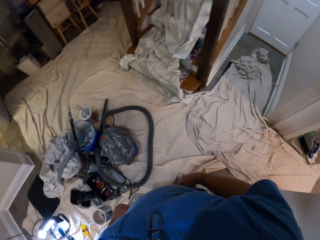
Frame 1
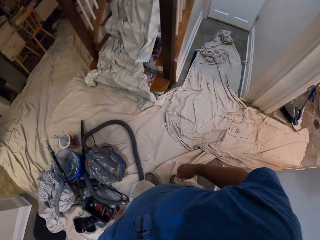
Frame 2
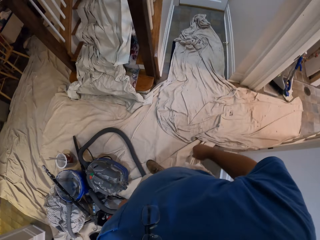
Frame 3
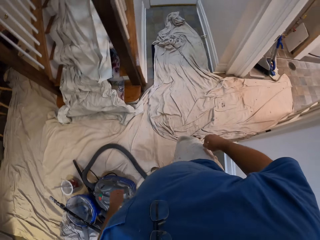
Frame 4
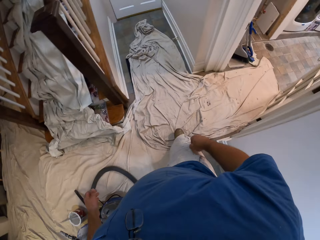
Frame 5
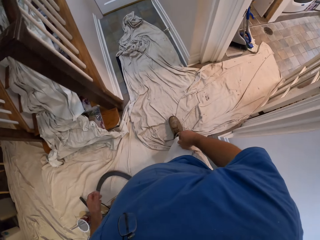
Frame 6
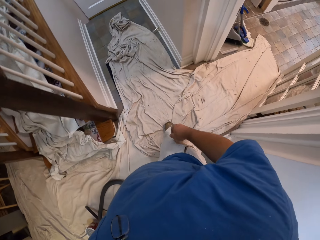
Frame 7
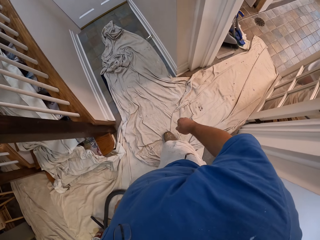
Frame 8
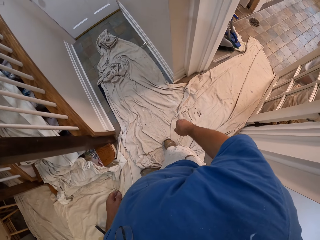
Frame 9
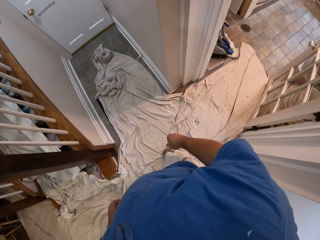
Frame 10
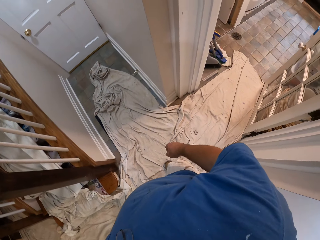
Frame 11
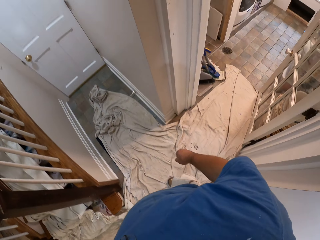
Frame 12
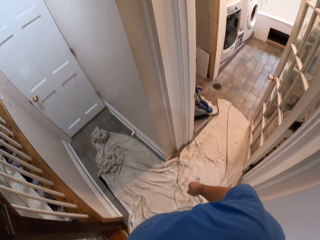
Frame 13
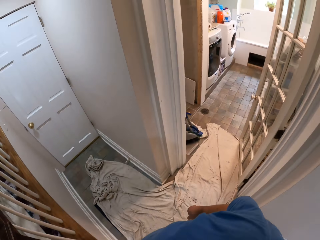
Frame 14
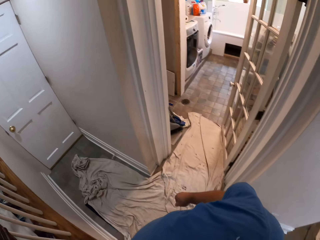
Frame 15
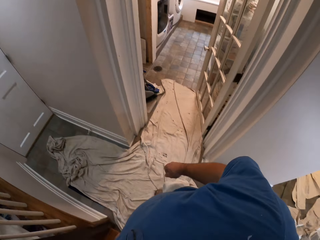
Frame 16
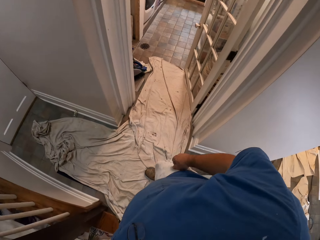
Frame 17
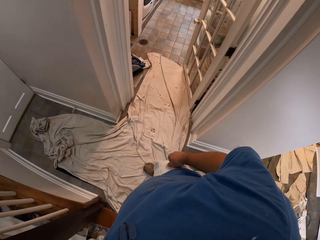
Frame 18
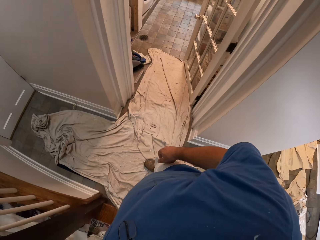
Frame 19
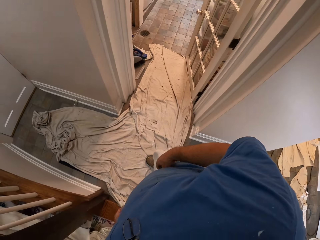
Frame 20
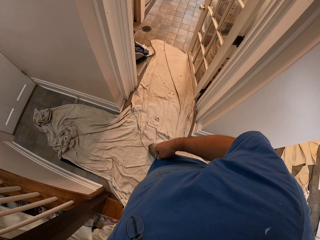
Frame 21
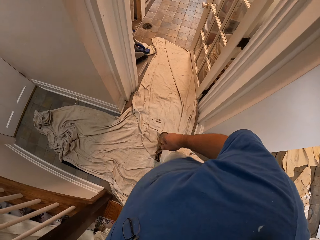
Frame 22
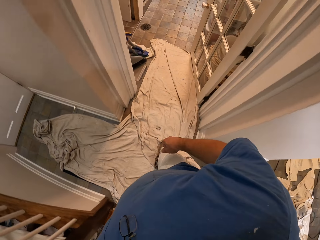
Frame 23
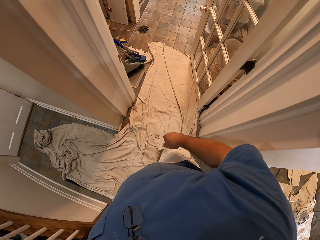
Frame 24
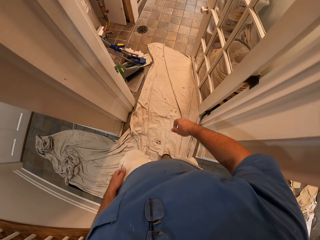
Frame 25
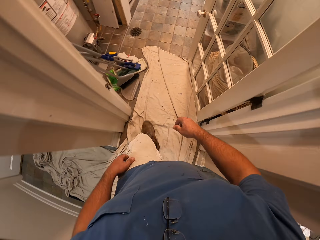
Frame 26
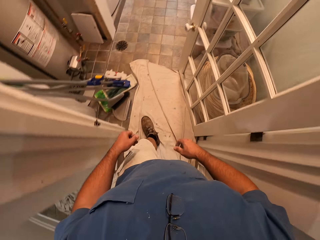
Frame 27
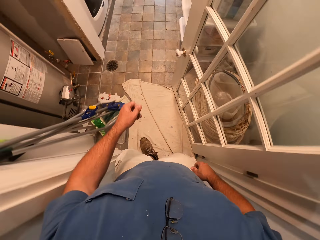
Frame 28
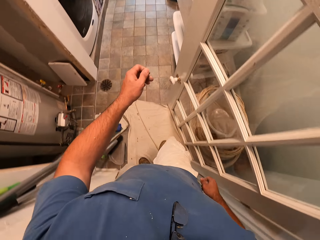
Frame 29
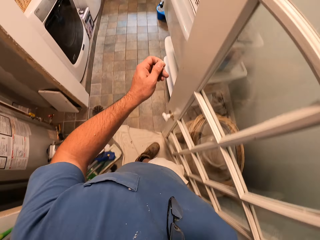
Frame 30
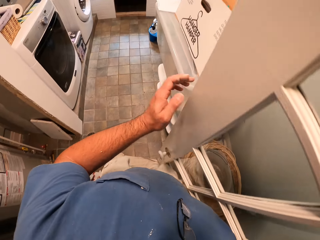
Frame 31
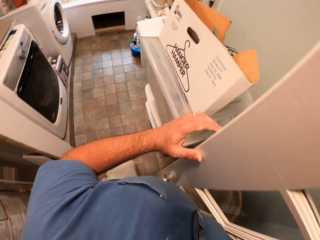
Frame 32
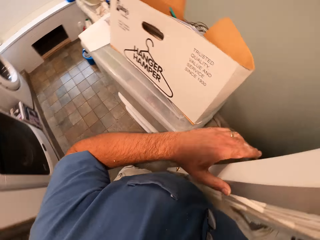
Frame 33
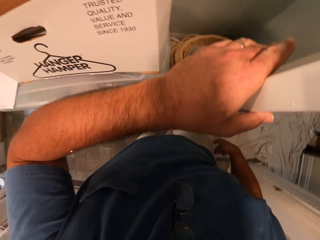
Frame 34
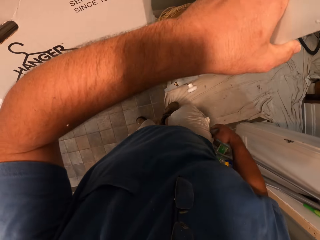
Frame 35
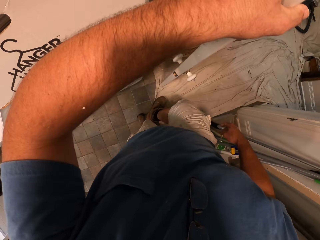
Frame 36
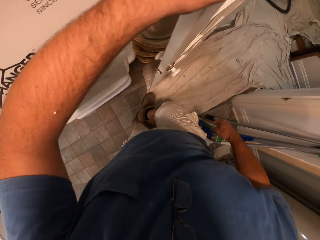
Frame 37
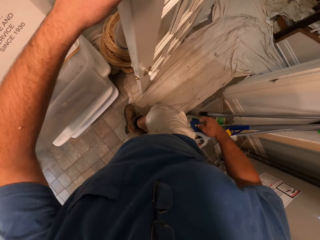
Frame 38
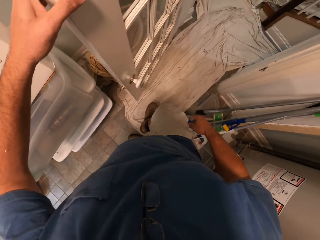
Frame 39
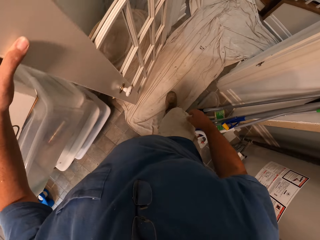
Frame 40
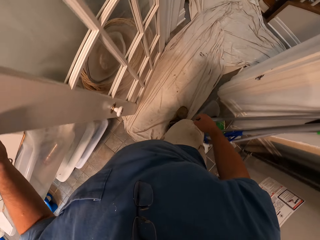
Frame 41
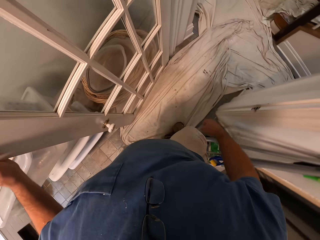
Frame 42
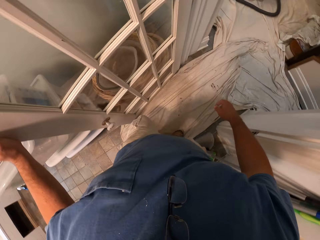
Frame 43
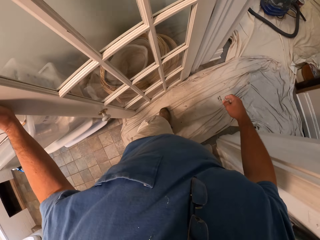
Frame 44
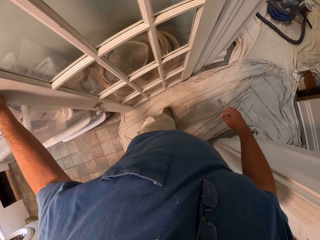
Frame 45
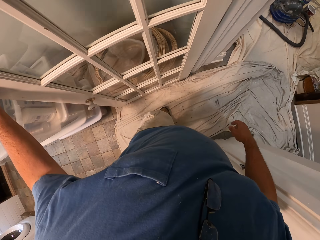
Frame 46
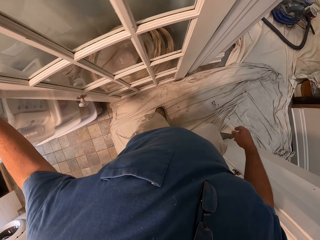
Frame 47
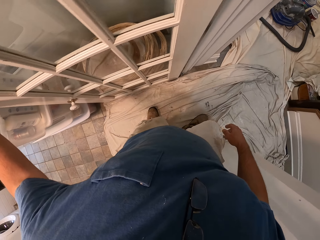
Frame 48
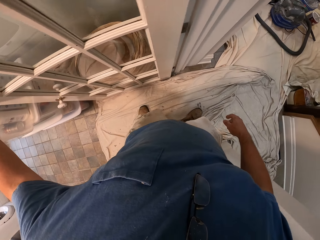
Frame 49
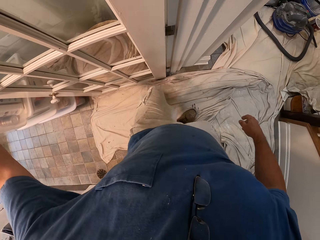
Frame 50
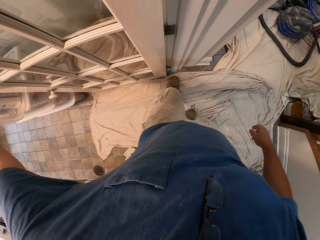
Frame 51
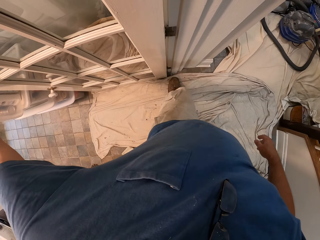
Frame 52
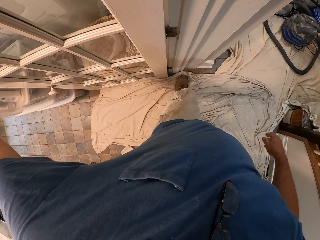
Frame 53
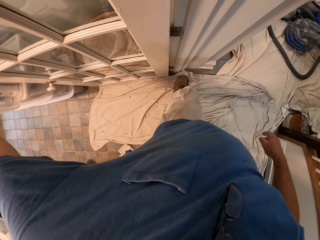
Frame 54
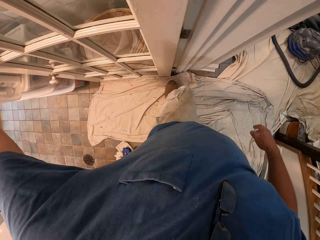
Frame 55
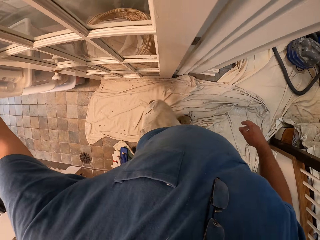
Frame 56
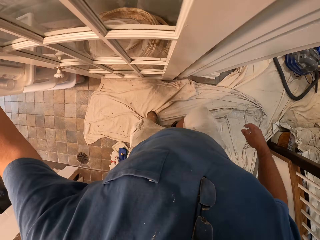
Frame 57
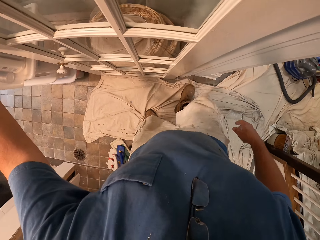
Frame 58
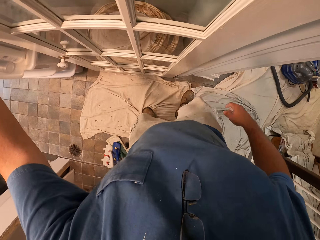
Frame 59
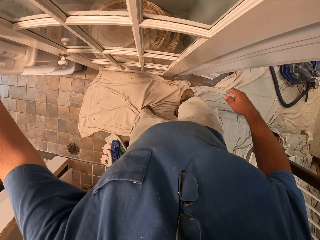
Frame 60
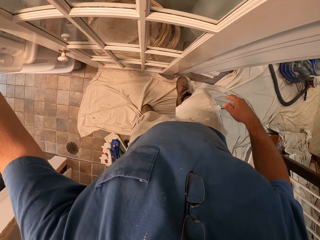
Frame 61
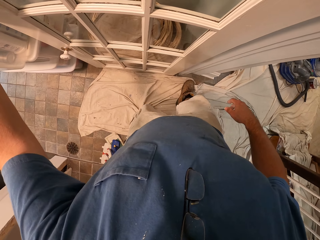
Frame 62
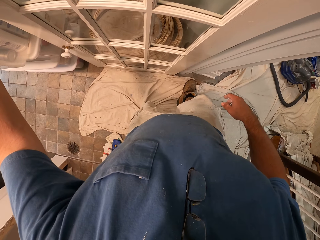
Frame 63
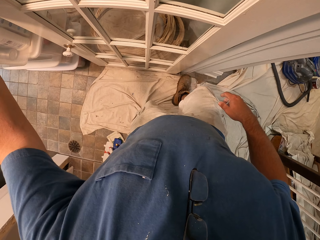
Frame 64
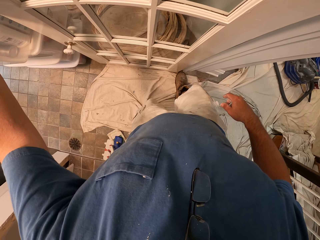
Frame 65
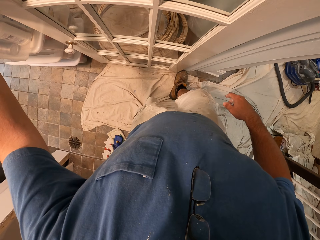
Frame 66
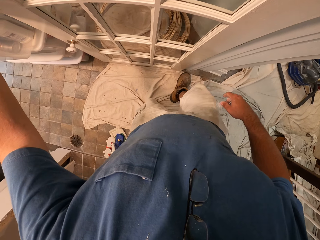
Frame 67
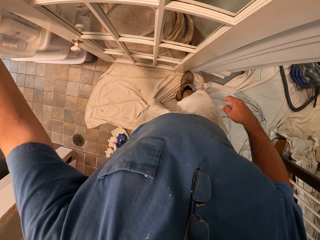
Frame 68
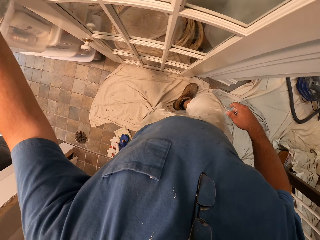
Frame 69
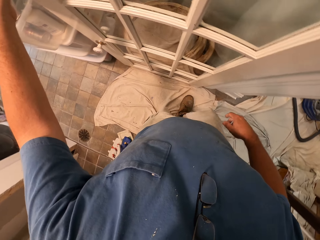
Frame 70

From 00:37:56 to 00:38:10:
The camera wearer walks around the room. He walks around the room again. He walks into a kitchen. He holds a door. He pulls a cloth on the floor with his leg. He adjusts the cloth on the floor with his leg. He pulls the cloth on the floor with his leg repeatedly.

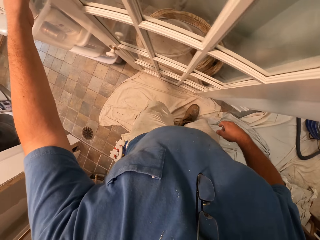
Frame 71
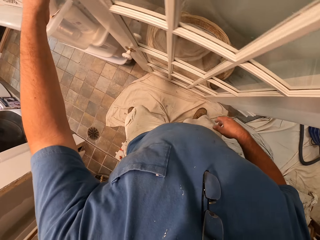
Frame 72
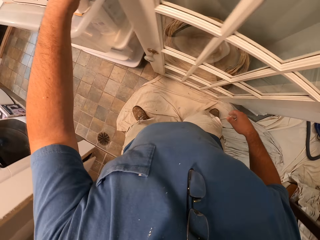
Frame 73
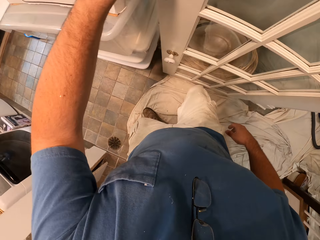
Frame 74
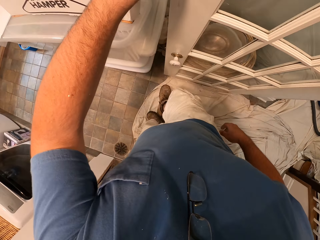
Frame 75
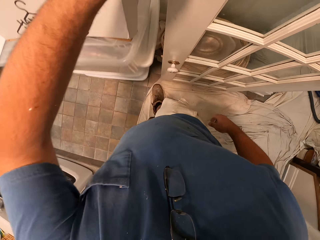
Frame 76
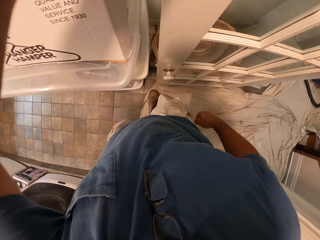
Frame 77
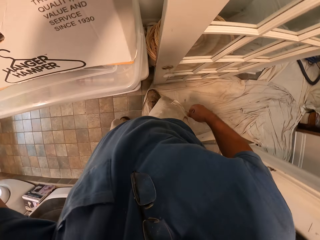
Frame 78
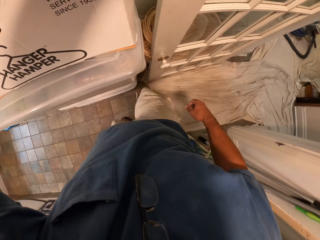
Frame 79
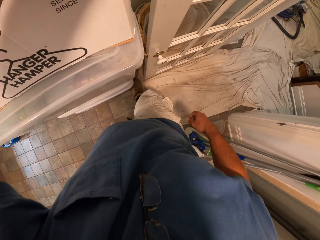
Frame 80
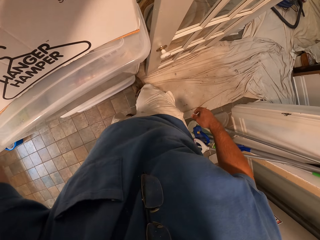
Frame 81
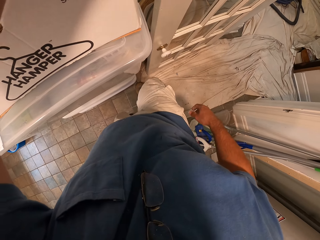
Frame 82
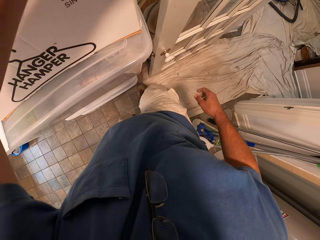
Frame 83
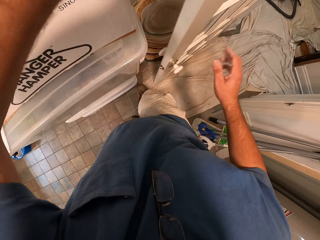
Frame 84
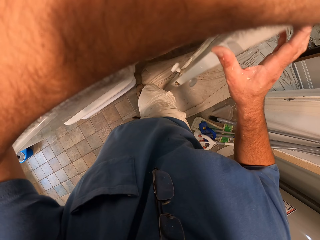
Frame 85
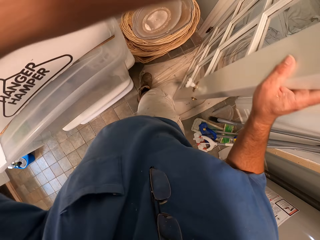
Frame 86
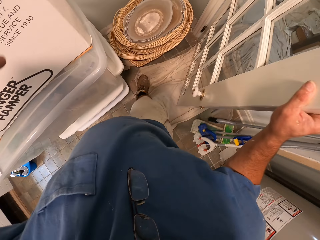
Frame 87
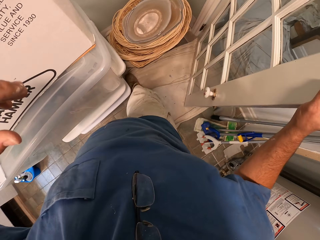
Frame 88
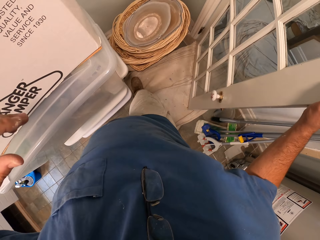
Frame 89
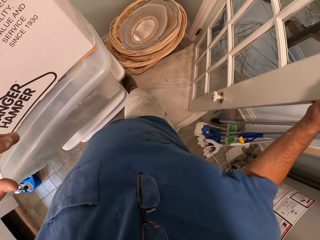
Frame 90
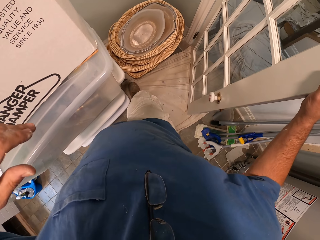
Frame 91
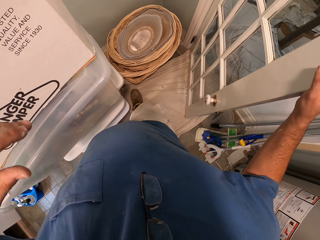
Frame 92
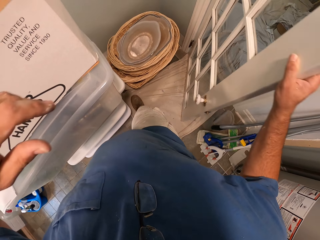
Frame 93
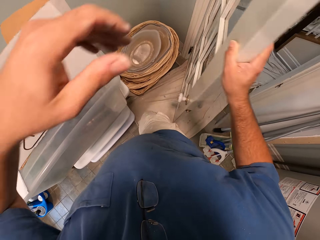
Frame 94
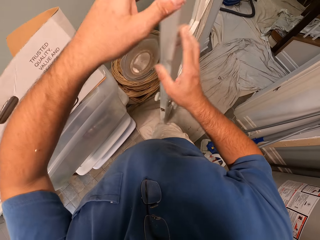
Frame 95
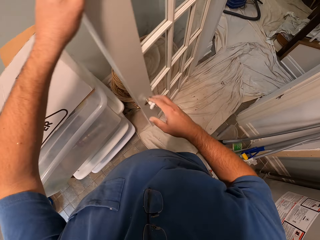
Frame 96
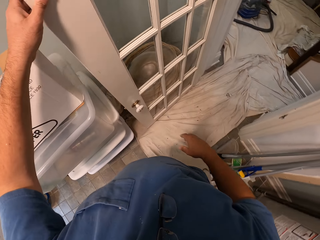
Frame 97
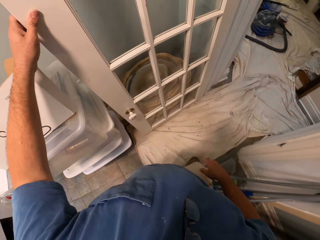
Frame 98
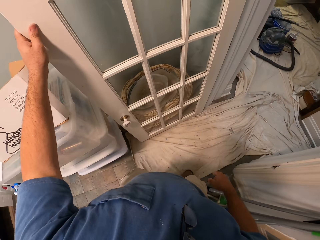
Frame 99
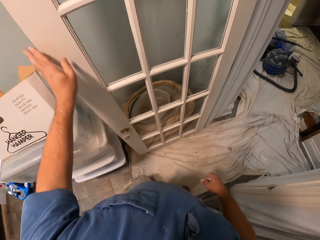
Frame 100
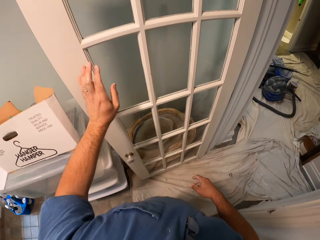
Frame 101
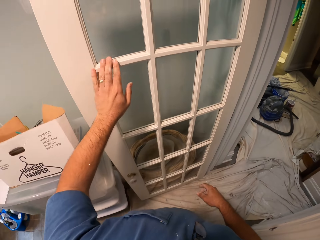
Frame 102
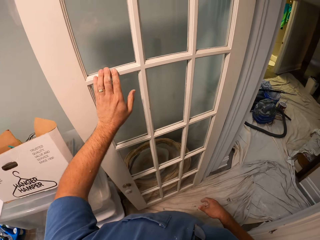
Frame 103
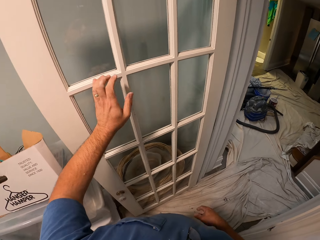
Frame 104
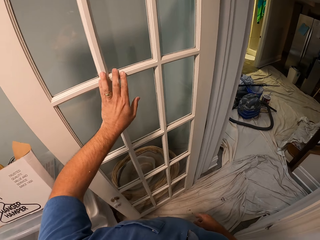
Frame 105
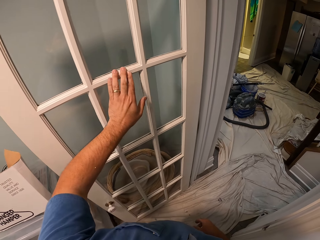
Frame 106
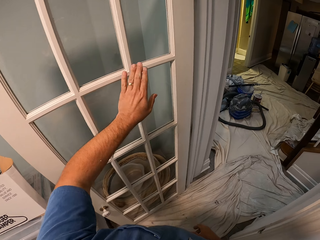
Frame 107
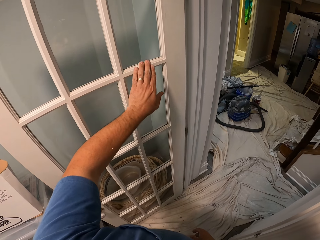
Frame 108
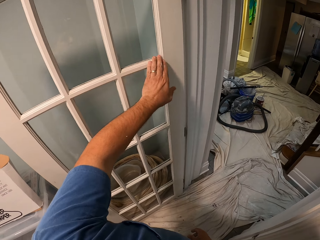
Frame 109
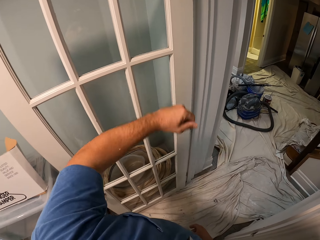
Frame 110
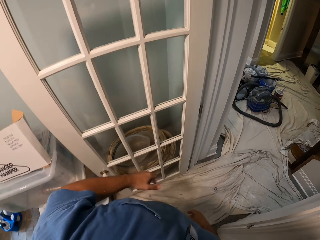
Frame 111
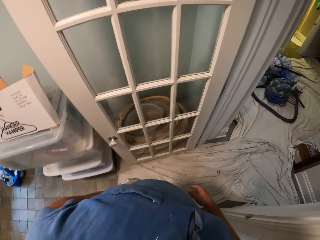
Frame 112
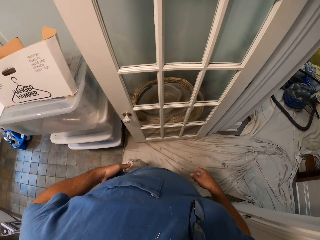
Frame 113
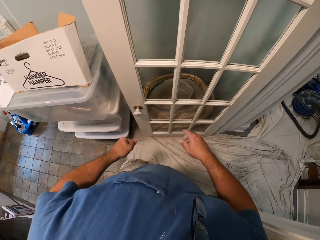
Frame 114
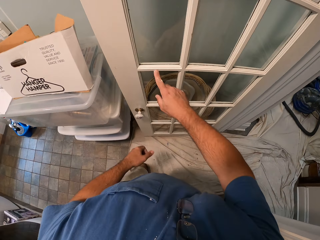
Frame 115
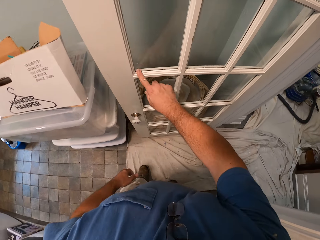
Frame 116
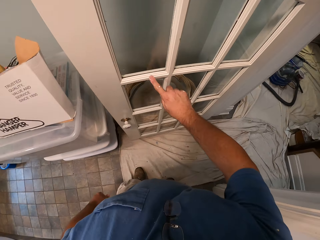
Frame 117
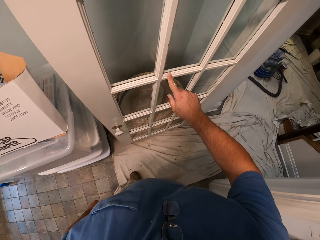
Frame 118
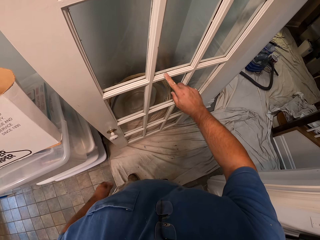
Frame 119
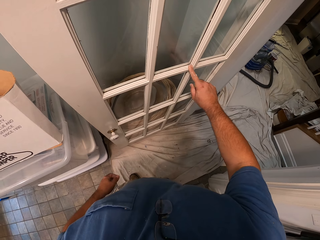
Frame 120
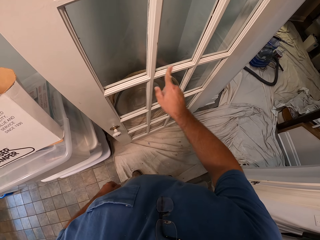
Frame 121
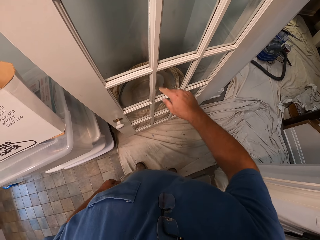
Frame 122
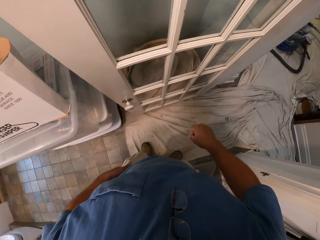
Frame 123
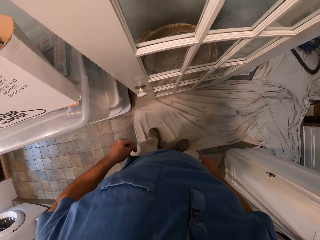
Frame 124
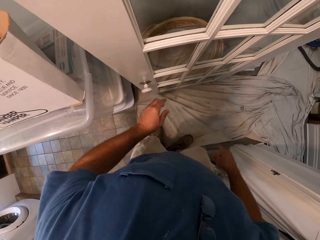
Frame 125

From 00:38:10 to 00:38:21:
The camera wearer pulls the cloth on the floor with his leg. He pushes a door. He pulls the cloth on the floor with his leg. He pushes the door. He touches the door. He rubs his hand on the kitchen door. He touches the door again.
